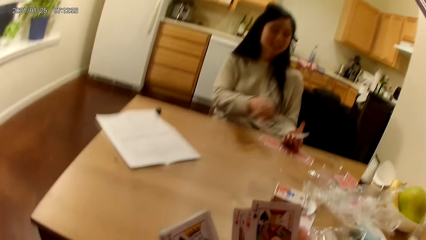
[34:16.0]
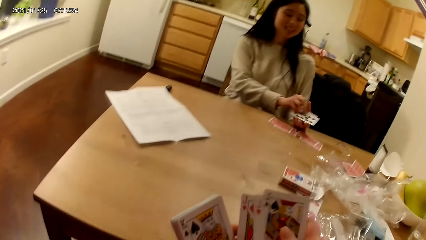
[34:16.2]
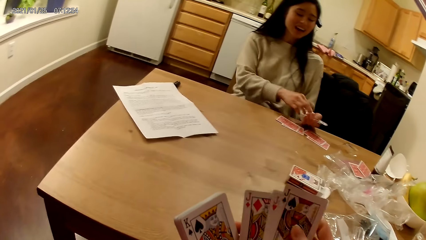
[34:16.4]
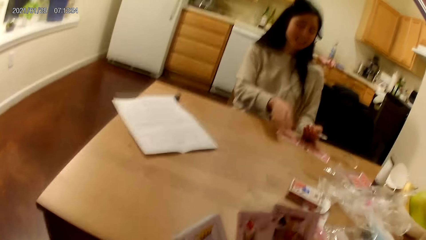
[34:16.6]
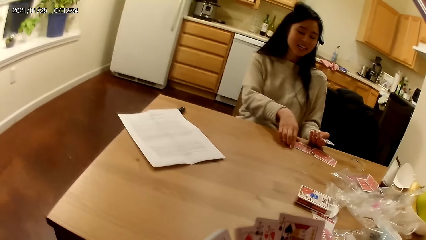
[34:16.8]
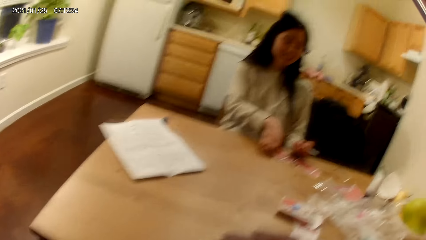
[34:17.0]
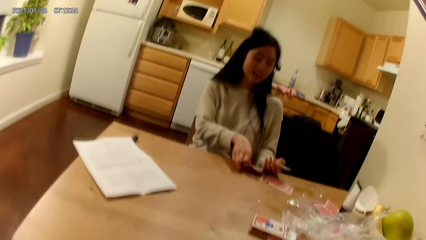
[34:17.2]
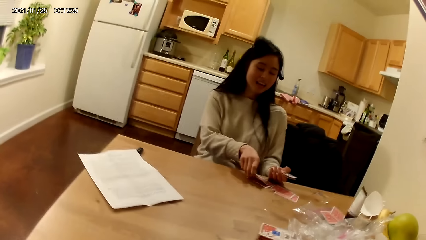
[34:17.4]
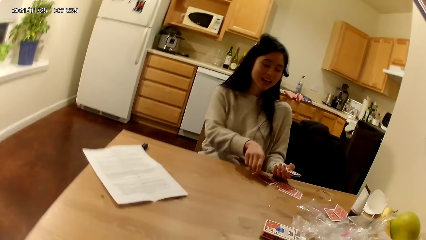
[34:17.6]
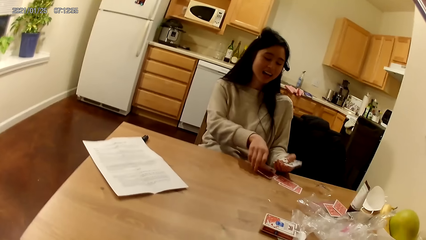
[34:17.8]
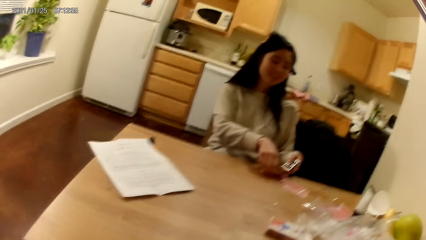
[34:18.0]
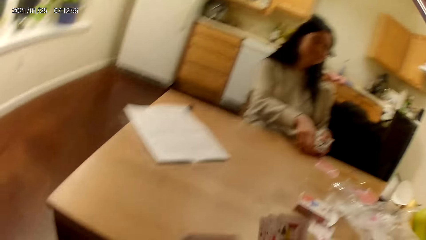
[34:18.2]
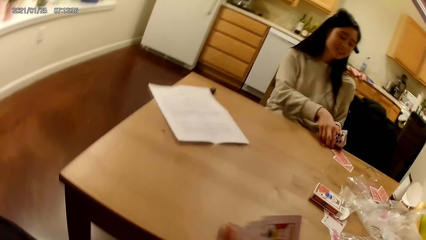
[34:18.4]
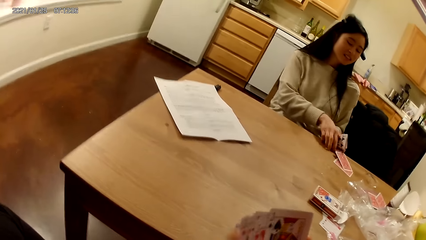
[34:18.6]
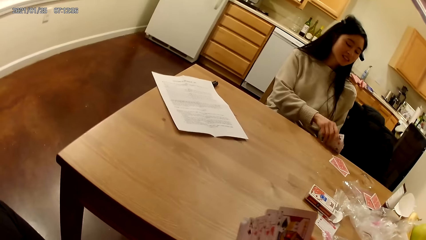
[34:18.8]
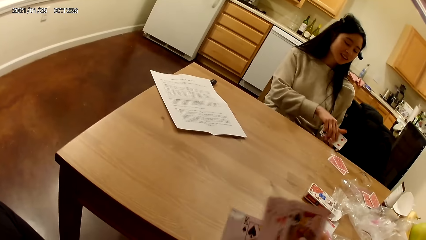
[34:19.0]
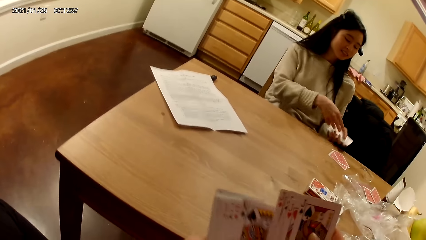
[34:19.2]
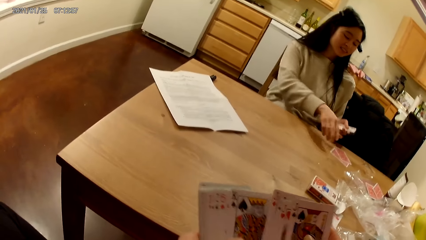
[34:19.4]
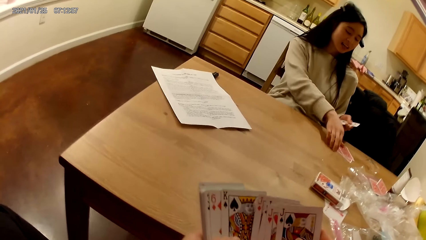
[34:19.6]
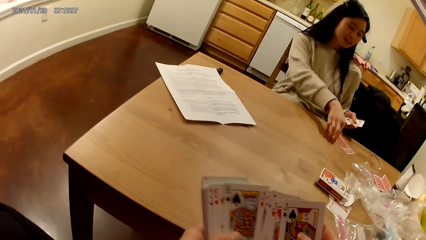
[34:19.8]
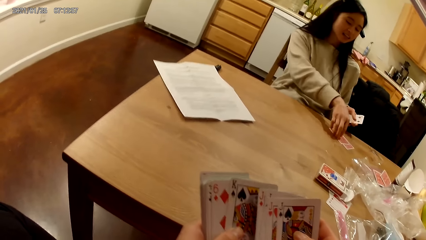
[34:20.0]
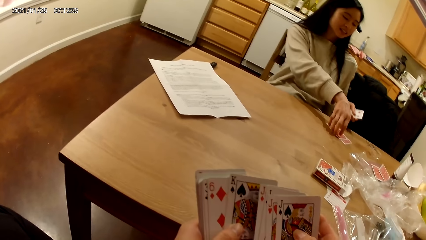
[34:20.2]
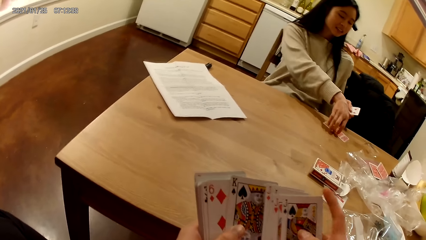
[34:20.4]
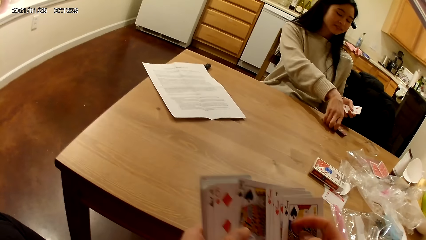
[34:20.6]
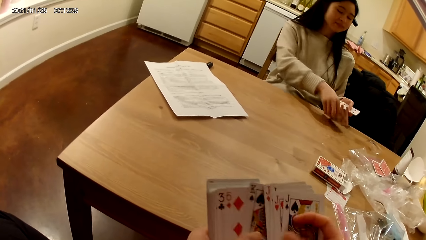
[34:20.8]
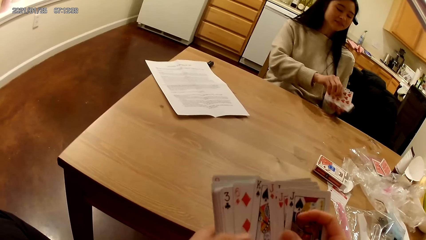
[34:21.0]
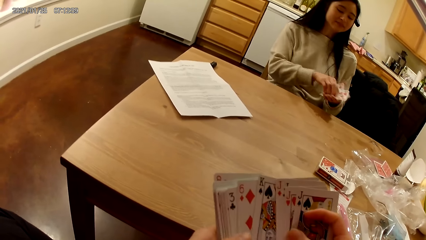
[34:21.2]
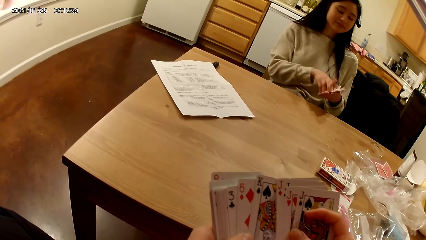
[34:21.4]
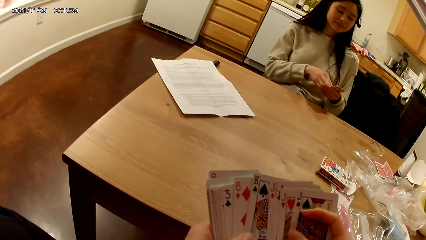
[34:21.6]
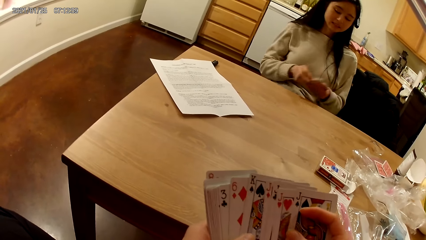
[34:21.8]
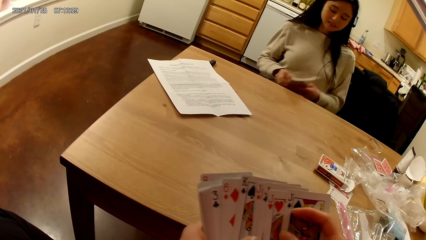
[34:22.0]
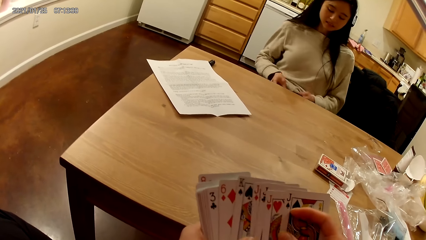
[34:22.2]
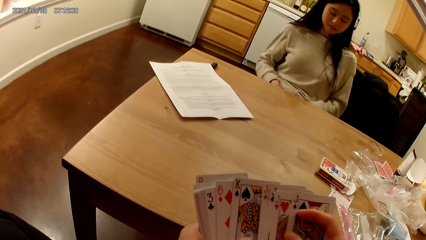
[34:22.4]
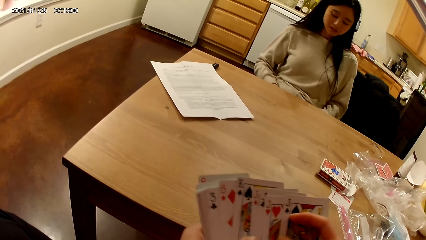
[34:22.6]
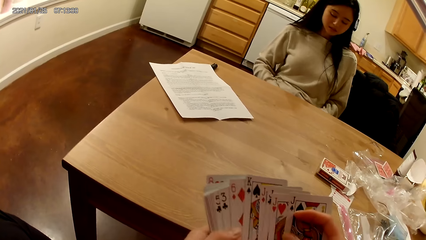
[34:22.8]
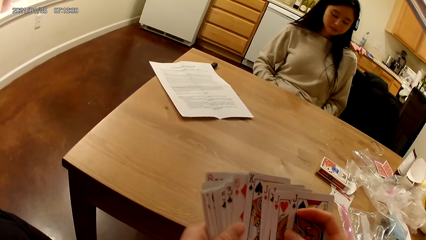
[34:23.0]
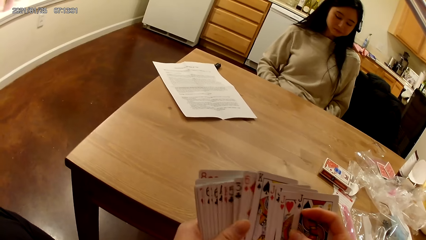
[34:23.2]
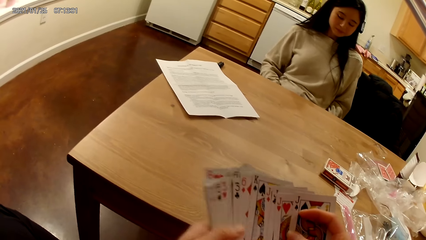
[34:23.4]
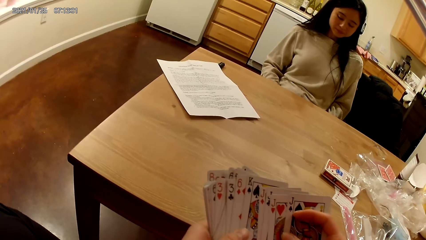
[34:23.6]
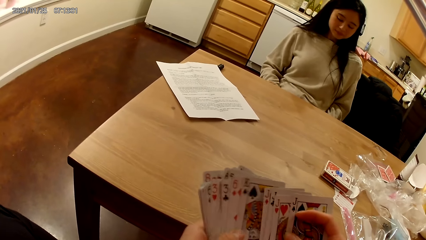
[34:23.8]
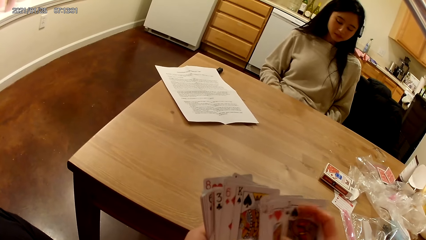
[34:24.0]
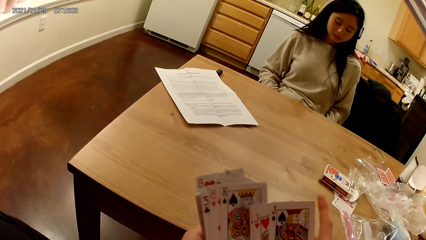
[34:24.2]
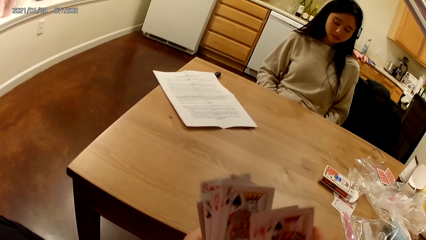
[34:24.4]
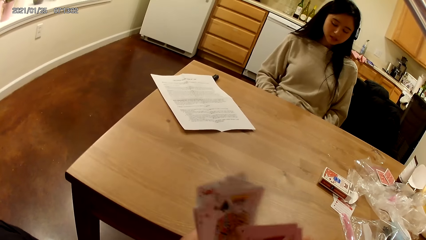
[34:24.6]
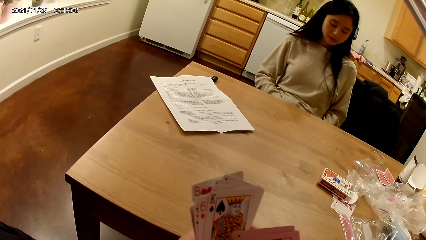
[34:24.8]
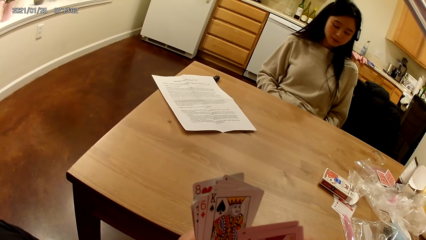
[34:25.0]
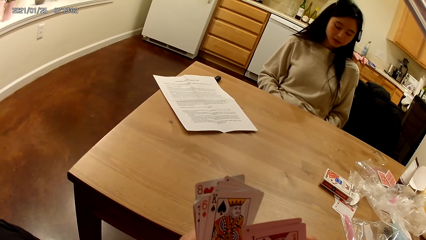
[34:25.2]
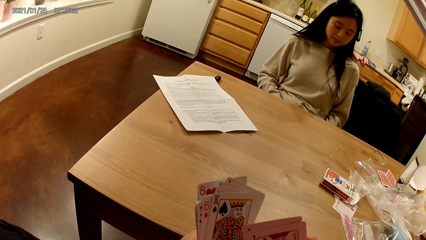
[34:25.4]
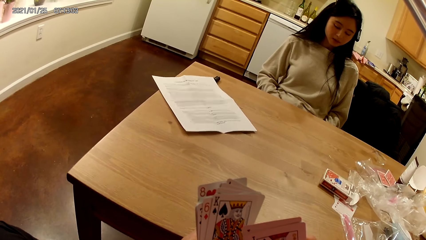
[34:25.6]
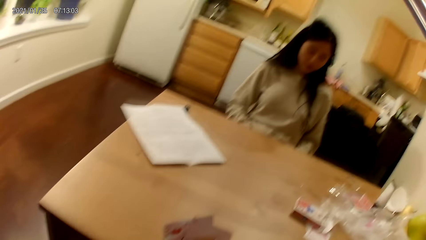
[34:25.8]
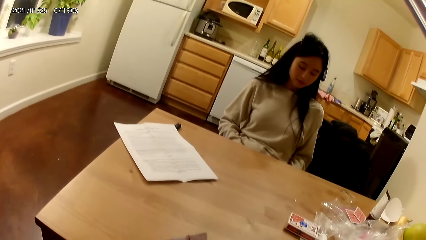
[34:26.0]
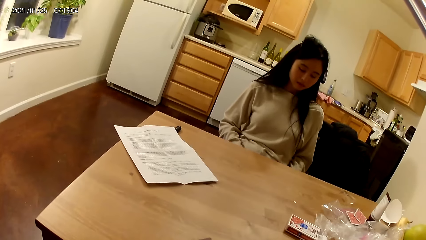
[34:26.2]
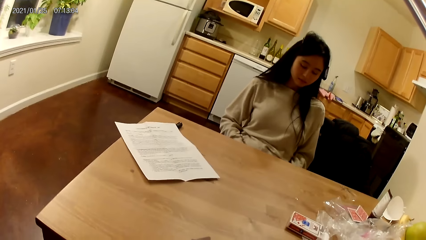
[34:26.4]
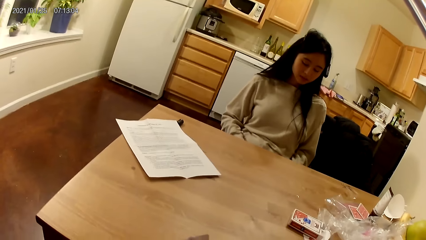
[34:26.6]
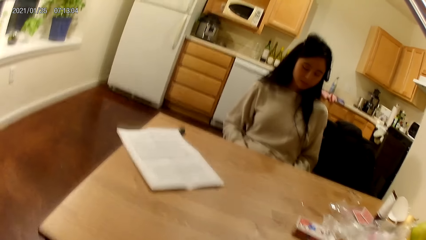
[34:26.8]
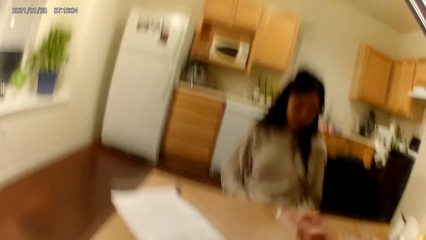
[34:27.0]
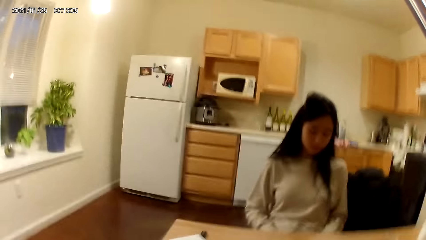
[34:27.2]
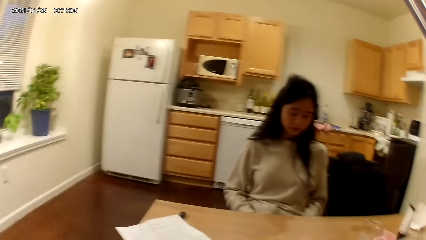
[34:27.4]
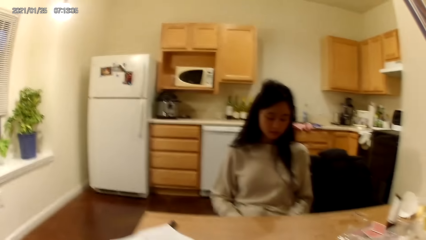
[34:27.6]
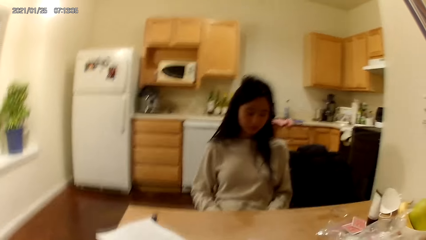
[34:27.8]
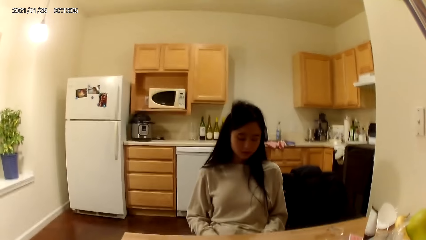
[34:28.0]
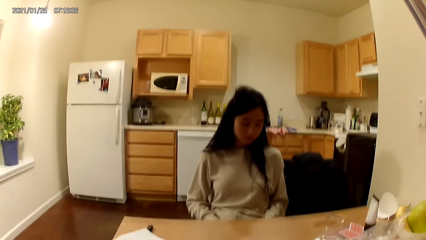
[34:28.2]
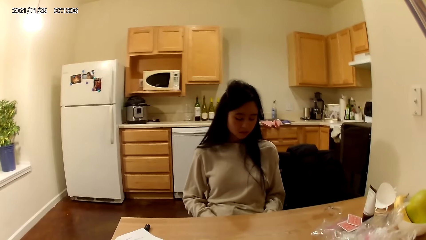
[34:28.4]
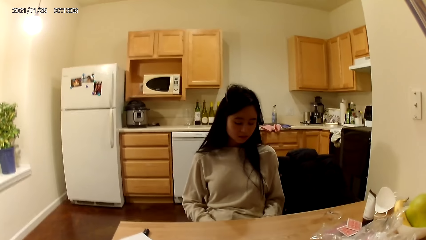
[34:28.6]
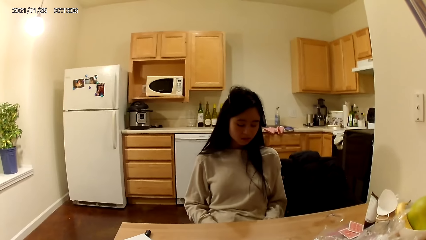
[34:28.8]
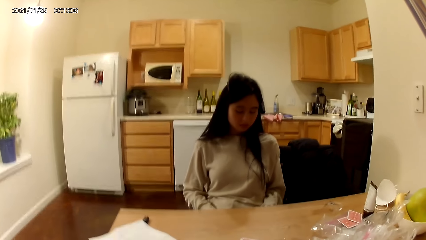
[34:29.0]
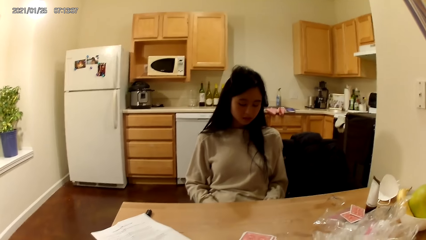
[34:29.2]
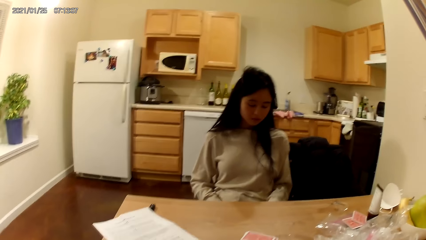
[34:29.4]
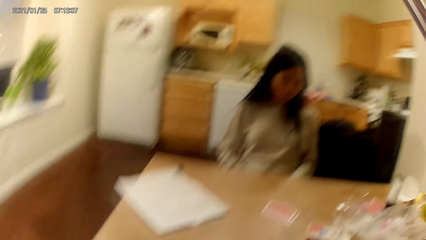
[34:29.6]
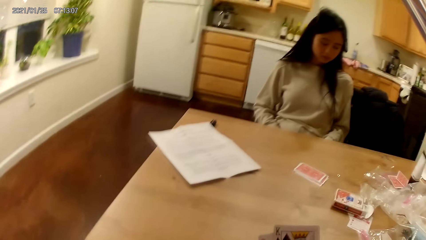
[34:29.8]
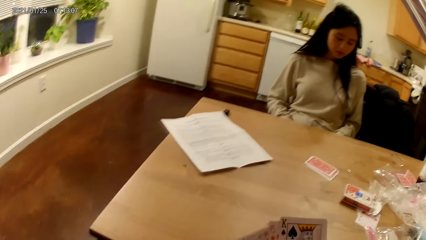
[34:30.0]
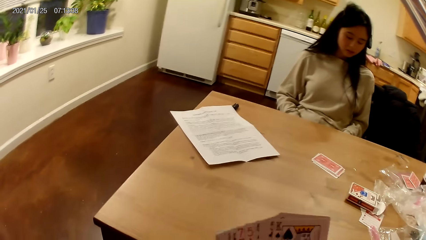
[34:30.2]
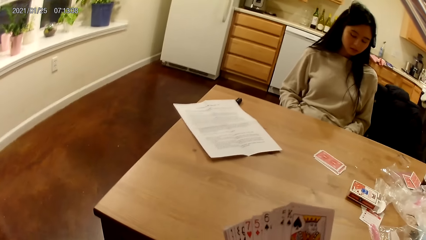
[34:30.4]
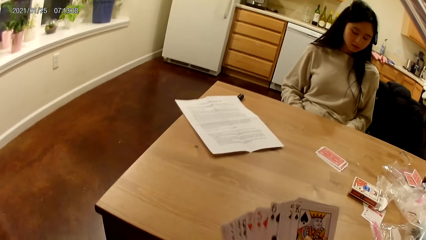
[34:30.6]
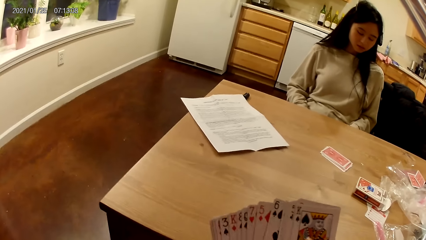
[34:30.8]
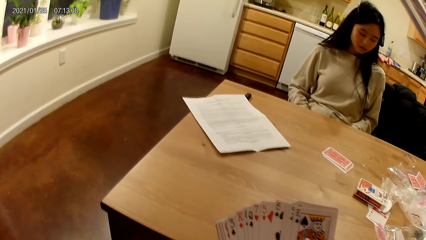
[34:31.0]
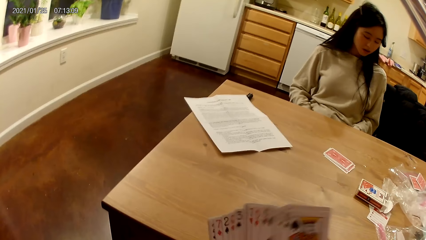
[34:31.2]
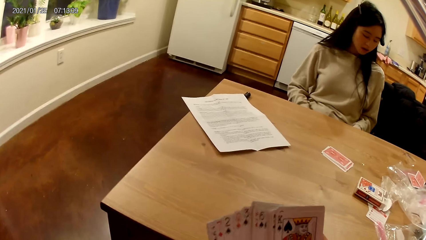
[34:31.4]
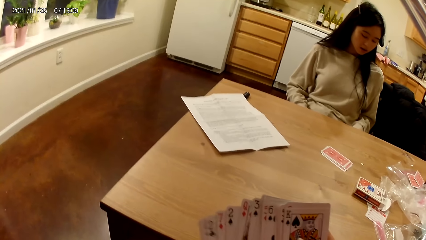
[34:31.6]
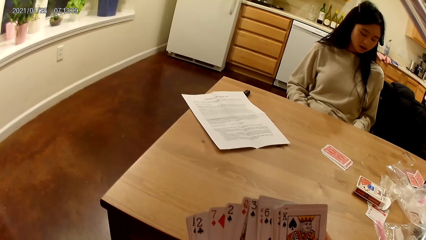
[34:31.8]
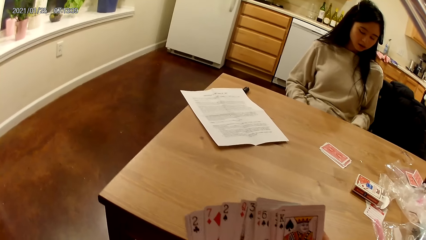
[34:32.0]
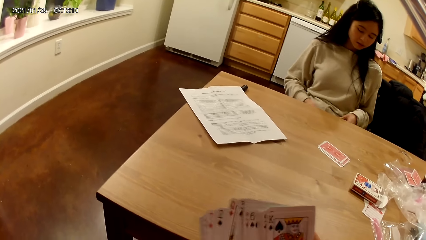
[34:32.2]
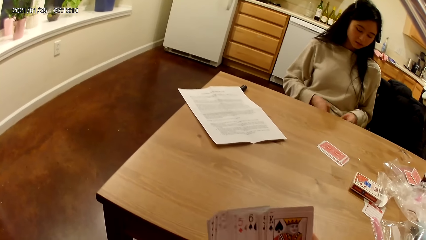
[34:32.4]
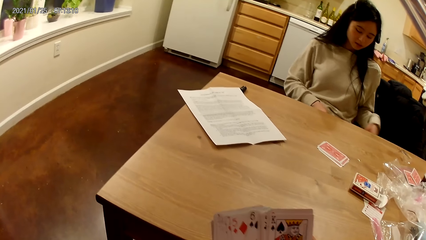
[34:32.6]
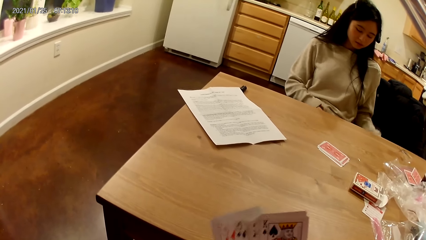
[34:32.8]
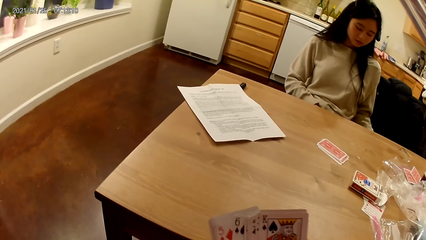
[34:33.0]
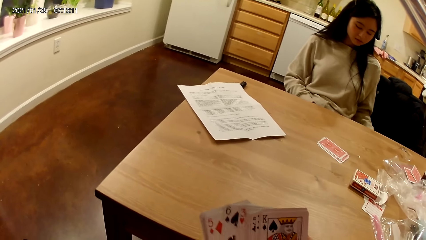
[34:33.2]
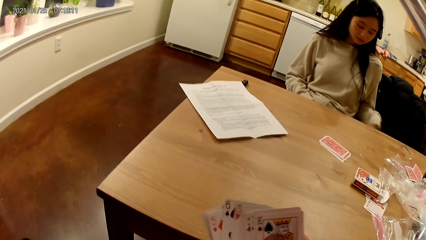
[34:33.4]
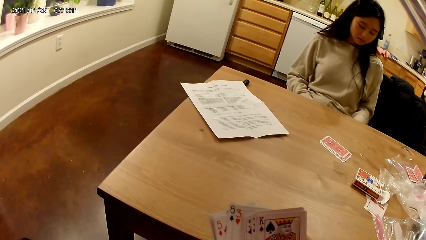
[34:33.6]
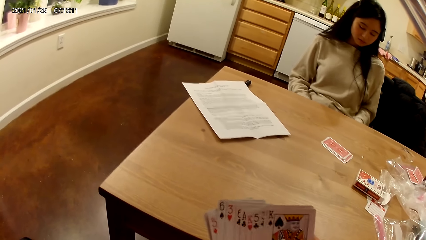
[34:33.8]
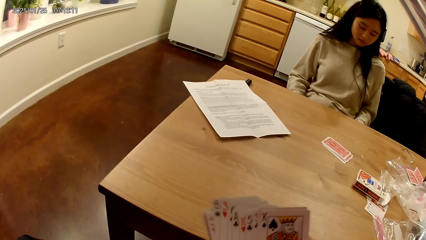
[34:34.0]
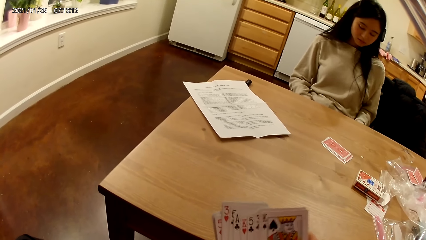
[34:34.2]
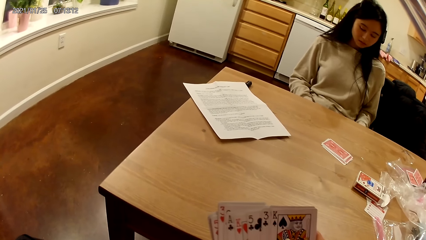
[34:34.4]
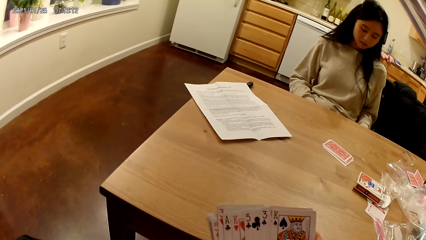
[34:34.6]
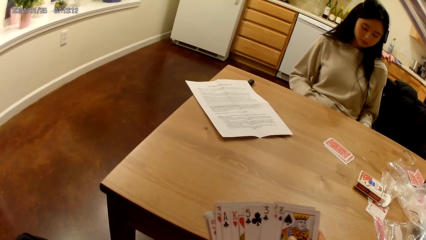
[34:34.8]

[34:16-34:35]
The camera wearer shuffles cards in her hands. A woman places a card on the left hand. The woman picks cards from the table with both hands. The camera wearer holds the cards with both hands. The woman holds the cards with both hands and shuffles the cards in her hands. The camera wearer holds the cards with both hands. She places a card on the dining table with her right hand. She looks around. She holds the card with both hands. She shuffles the cards in her hands. The woman does something with both hands.
